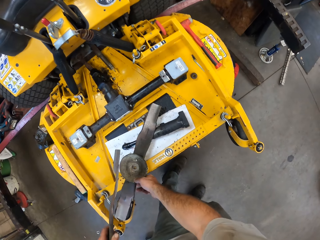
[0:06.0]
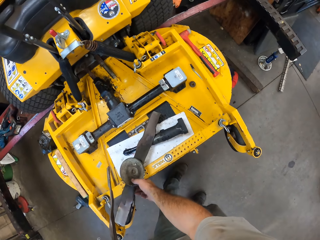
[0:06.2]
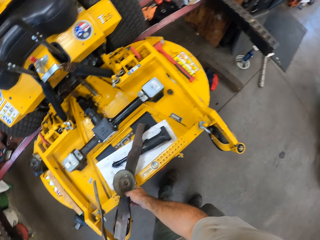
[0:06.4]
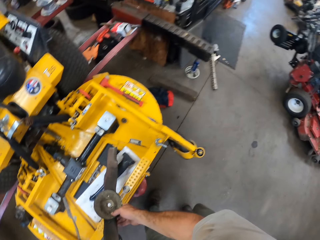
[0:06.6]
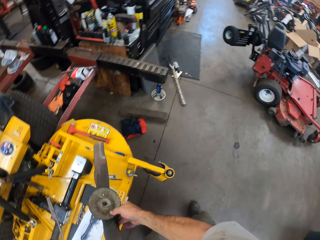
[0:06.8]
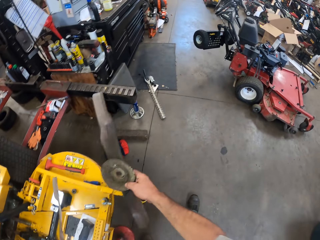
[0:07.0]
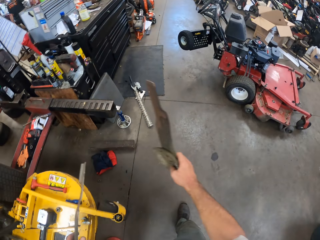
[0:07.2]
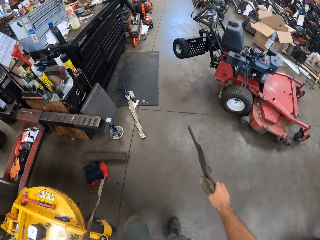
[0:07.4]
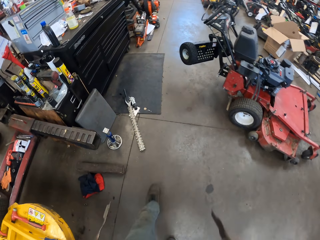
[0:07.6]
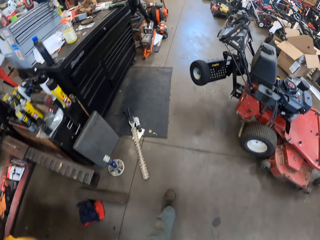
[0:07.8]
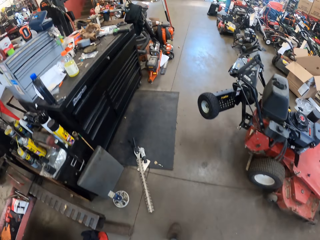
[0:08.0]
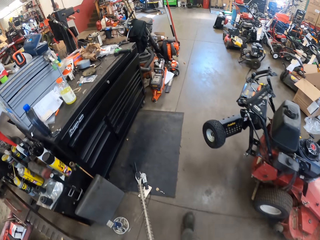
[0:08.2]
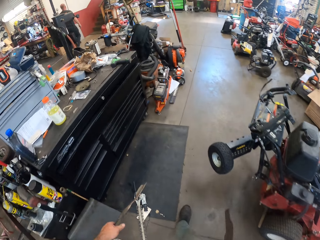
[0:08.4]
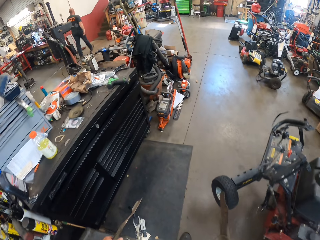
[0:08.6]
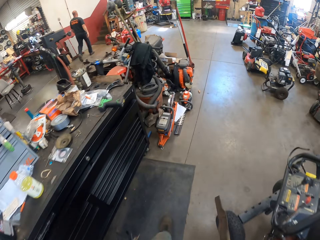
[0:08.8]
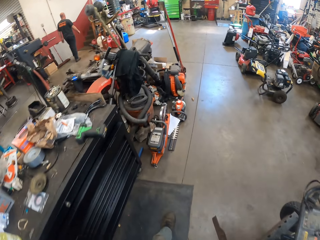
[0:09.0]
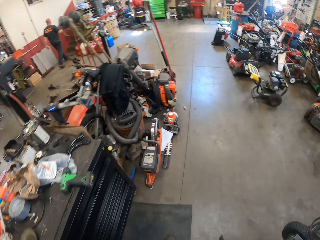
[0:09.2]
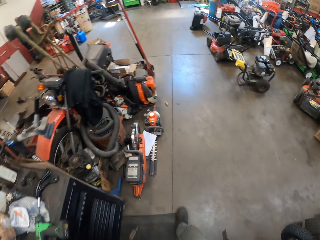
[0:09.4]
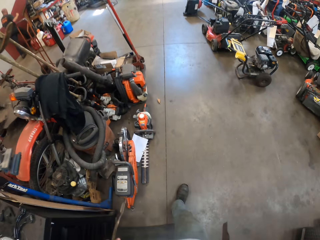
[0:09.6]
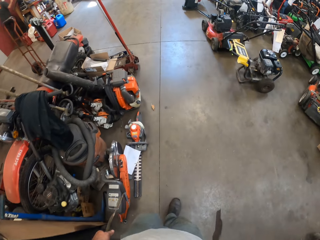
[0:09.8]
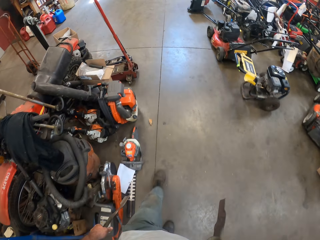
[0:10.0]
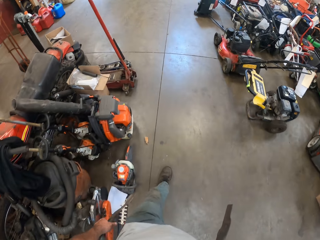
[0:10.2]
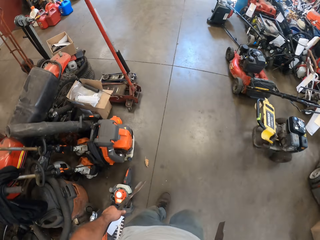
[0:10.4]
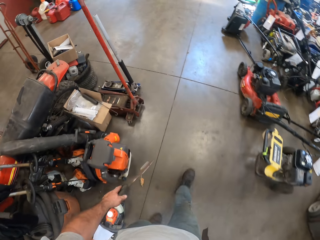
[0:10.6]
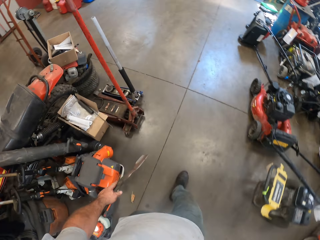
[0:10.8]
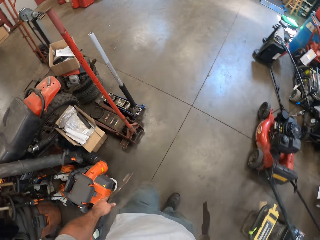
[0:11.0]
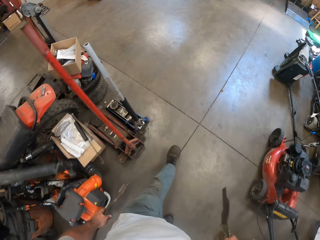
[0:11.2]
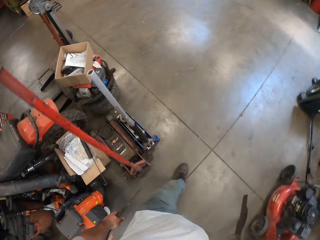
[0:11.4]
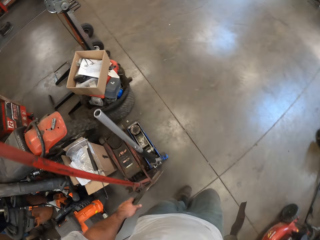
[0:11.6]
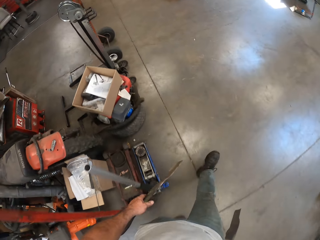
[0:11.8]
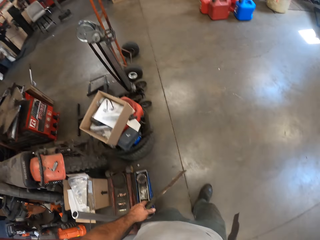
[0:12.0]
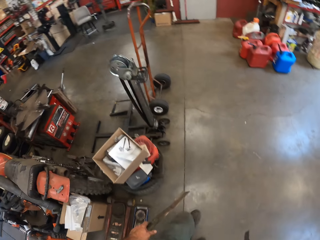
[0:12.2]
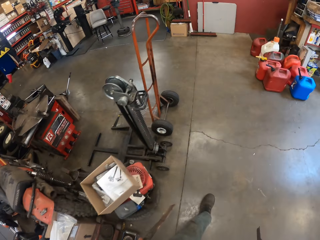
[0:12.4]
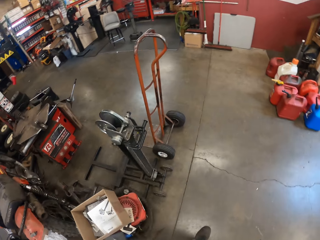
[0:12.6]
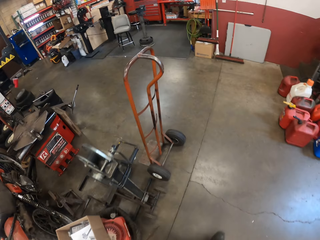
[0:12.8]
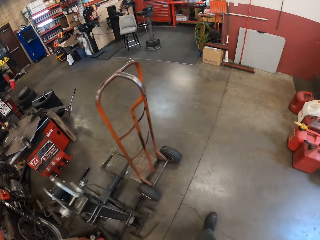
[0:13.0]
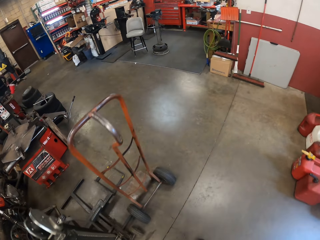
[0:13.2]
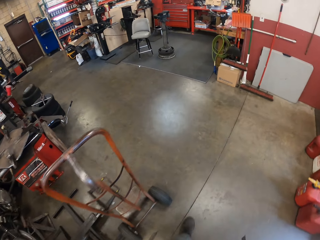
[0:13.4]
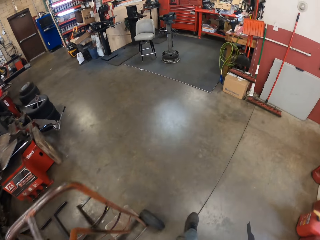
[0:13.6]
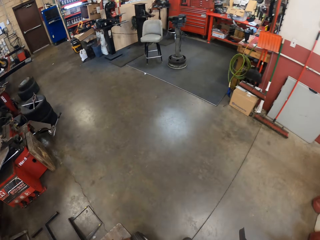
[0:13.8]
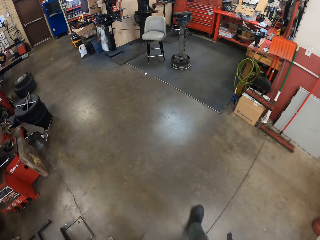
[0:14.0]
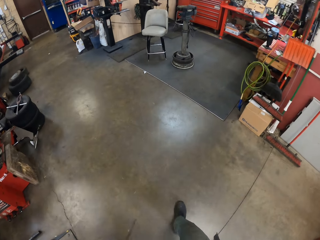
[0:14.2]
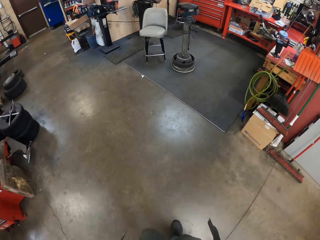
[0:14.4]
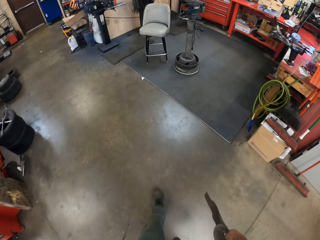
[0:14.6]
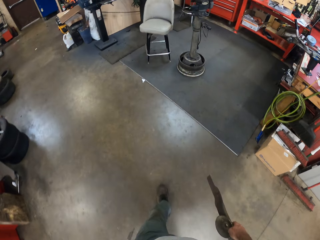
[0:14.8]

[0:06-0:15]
A man walks in the workshop.

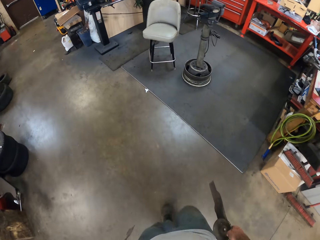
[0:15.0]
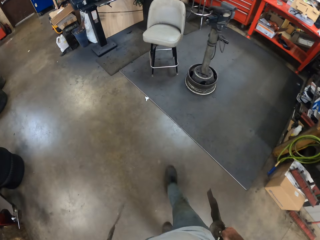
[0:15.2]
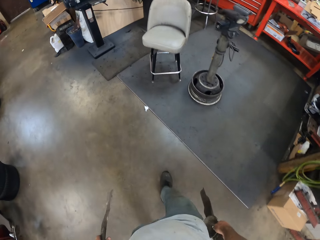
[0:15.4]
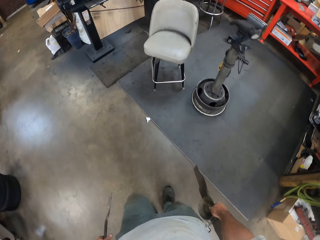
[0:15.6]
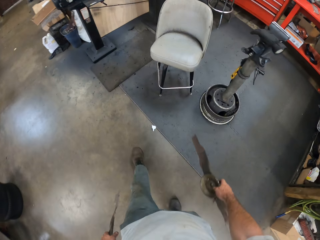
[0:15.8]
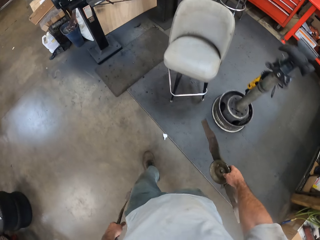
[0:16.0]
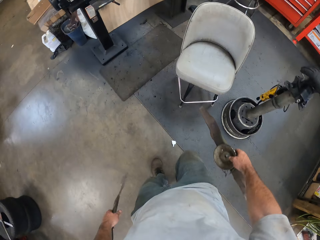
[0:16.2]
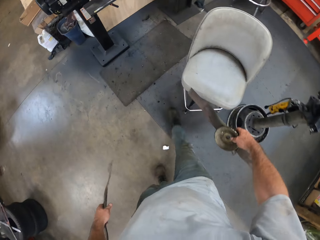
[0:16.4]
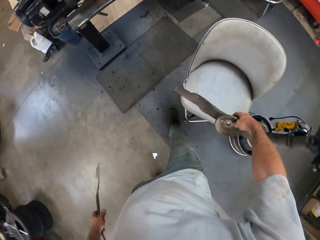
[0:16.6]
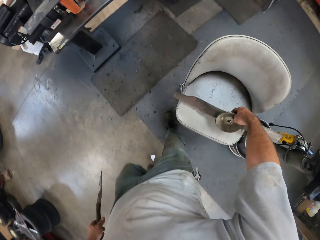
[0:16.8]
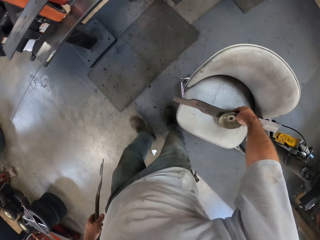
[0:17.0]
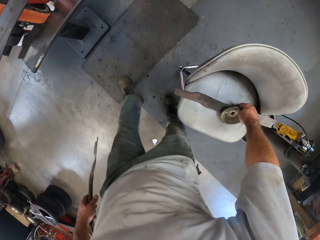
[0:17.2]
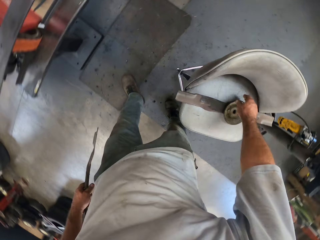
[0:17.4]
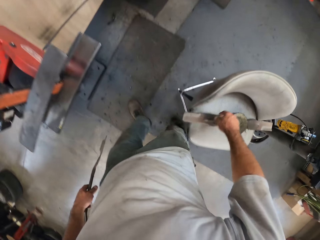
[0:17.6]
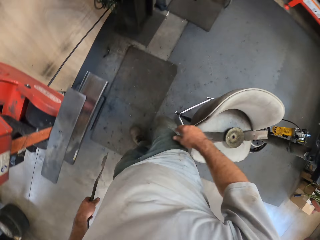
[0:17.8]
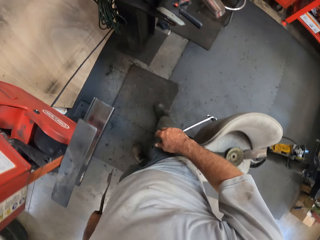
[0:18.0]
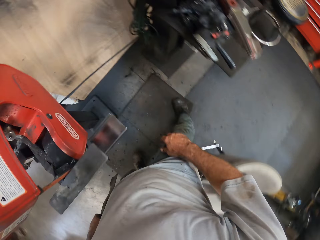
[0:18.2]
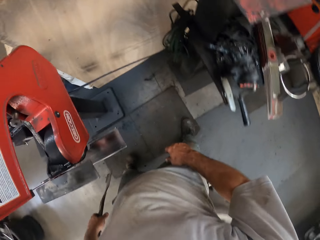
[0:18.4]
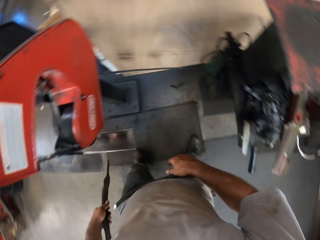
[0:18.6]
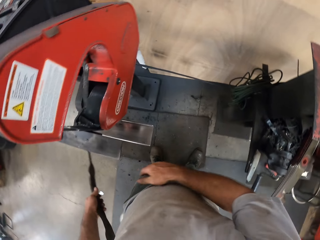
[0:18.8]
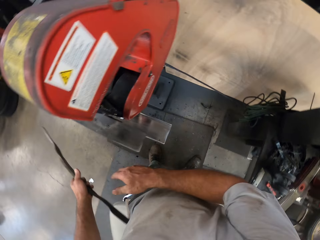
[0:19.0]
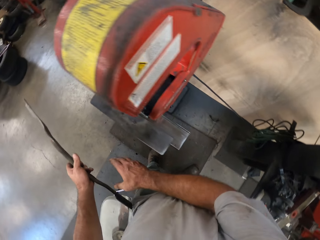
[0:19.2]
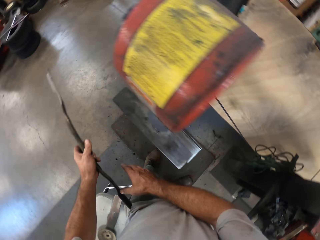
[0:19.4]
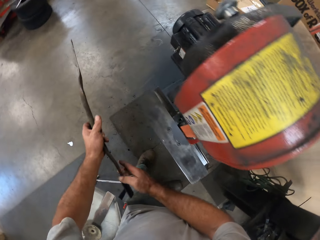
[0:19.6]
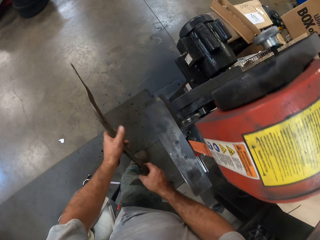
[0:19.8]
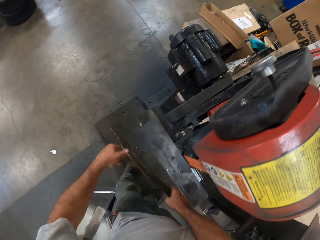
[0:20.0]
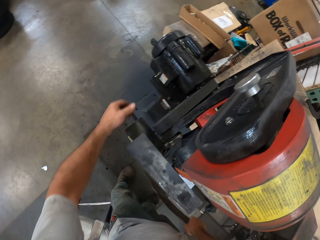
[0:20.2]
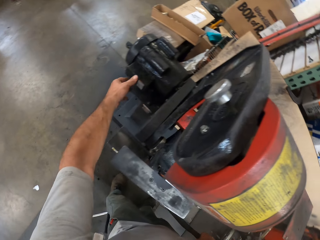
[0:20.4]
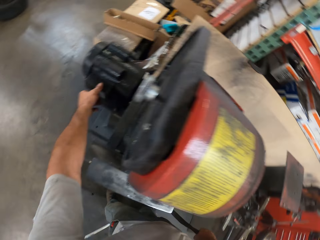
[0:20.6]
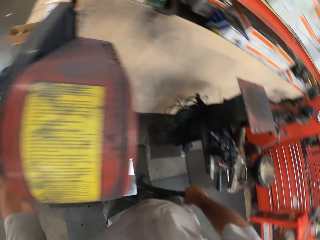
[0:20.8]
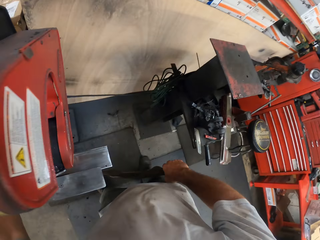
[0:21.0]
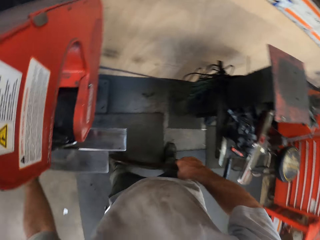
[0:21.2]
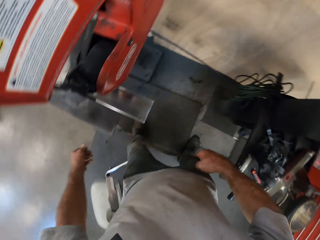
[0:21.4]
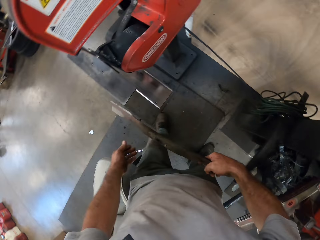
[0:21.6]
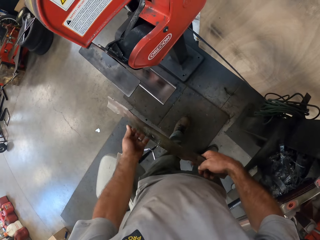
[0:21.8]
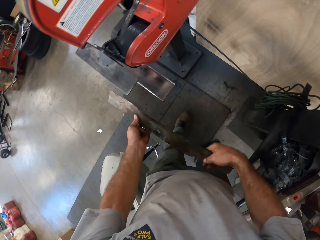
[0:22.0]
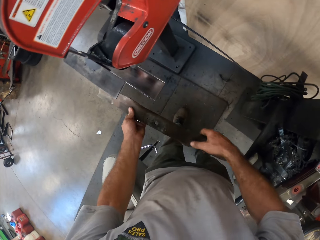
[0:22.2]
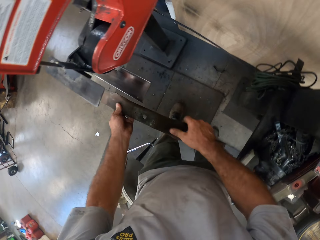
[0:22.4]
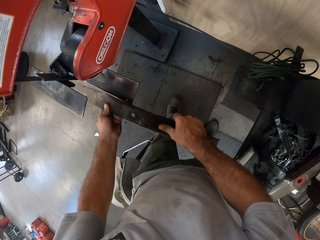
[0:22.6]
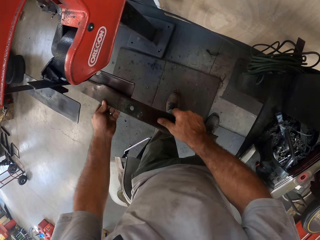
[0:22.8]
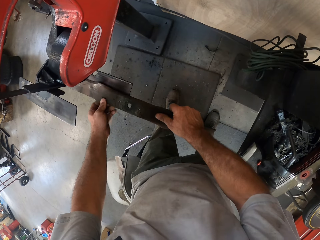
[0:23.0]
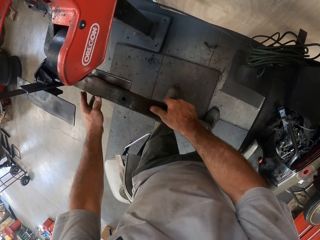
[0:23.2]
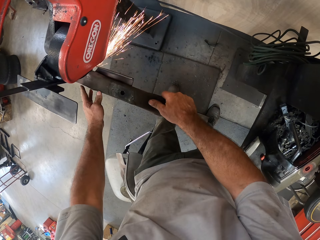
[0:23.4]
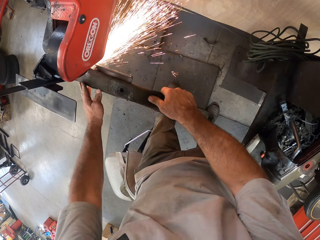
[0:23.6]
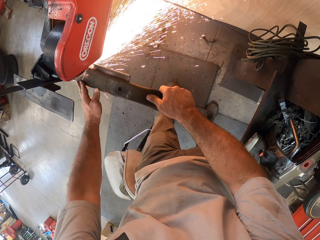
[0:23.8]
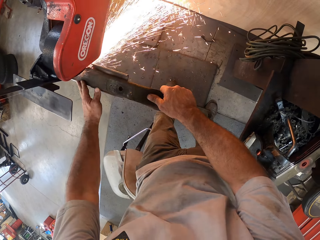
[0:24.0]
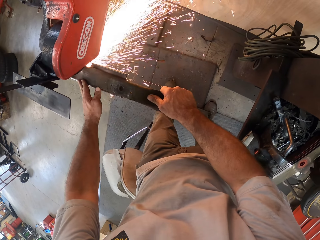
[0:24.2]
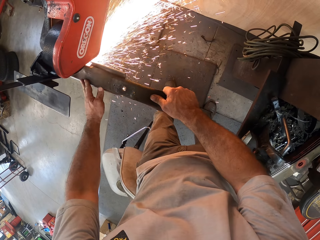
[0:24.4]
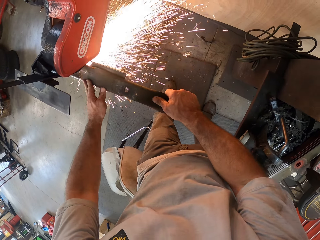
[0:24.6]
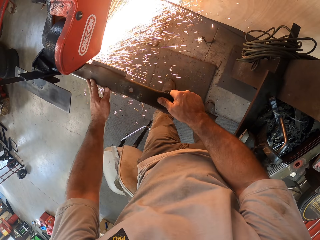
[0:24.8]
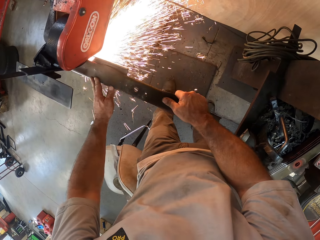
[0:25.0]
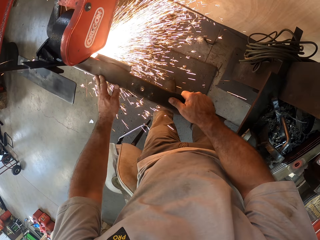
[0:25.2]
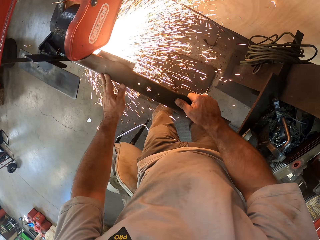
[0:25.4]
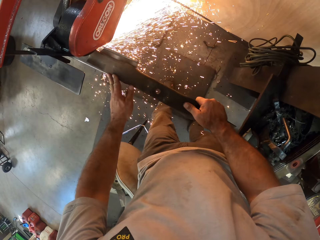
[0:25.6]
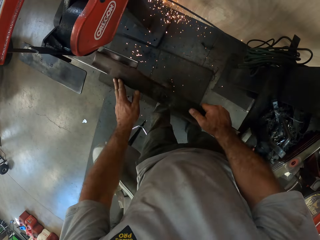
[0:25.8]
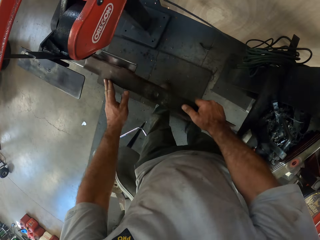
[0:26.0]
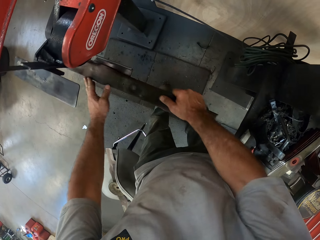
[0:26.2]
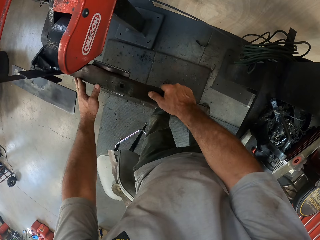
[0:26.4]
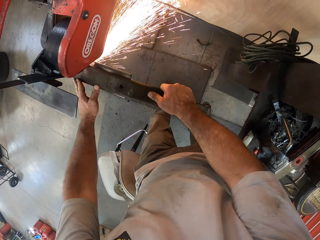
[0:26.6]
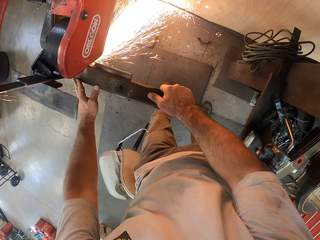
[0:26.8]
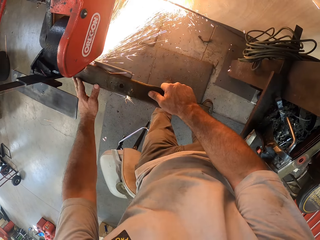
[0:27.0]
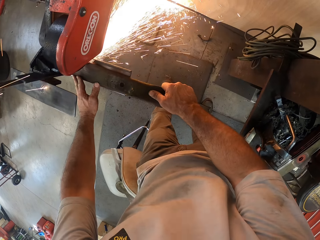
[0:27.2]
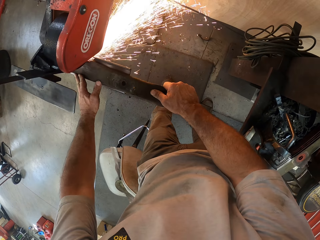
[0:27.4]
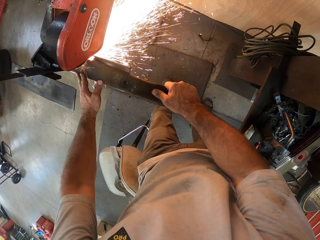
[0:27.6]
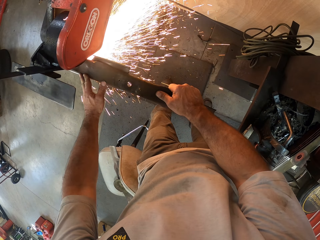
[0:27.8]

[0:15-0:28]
The camera wearer puts the second blade on a chair with his right hand. He passes the blade of the mower to his right hand. He switches on the sharpening machine switch. He operates the filing machine with his left hand. He moves his legs. He holds the blade of the mower with his hands. He files the blade of the mower in his hands with the filing machine.
